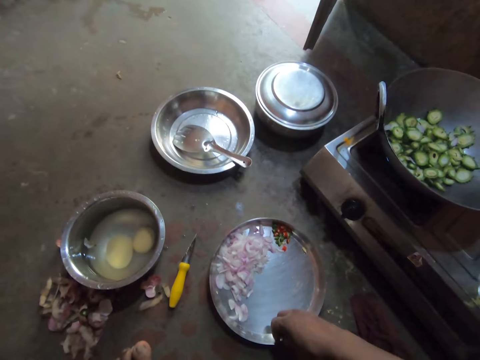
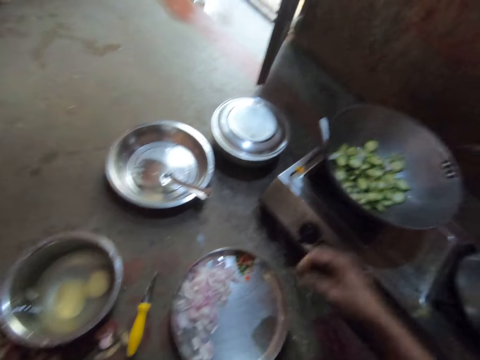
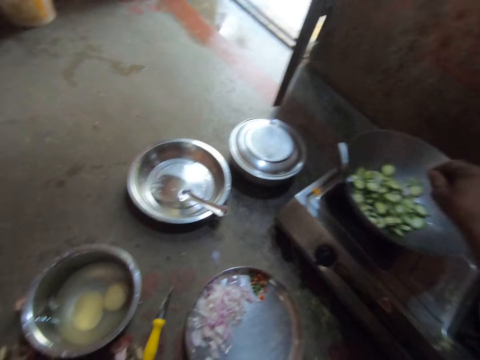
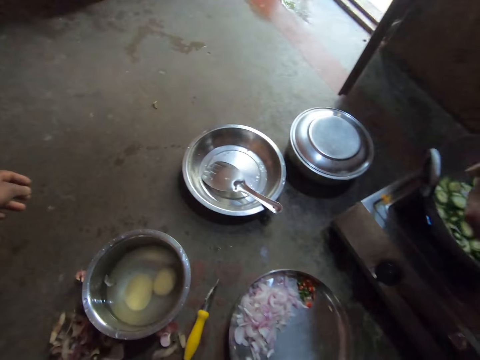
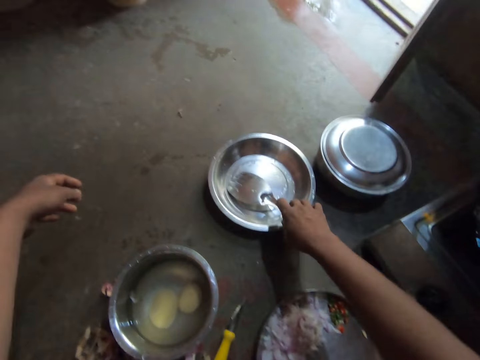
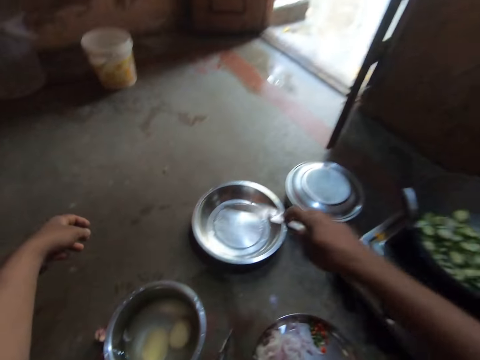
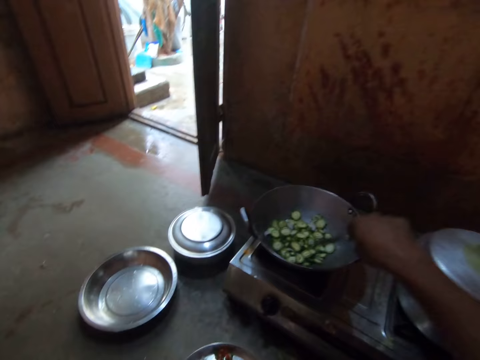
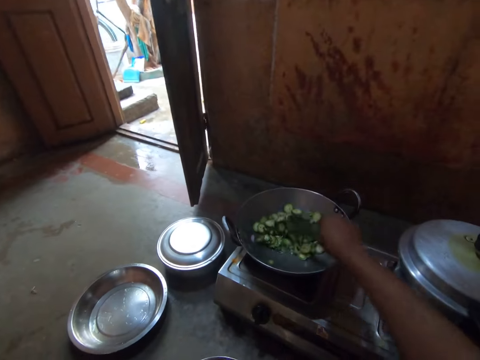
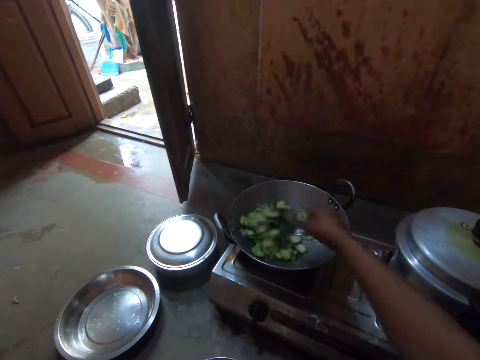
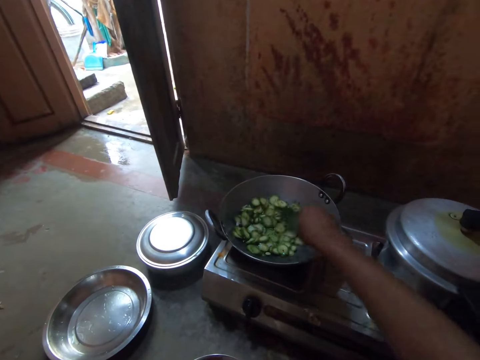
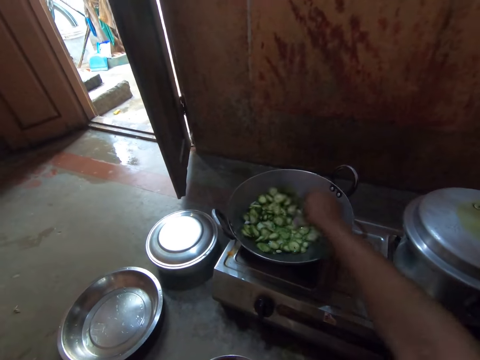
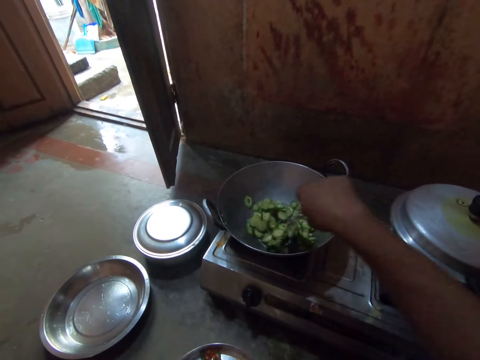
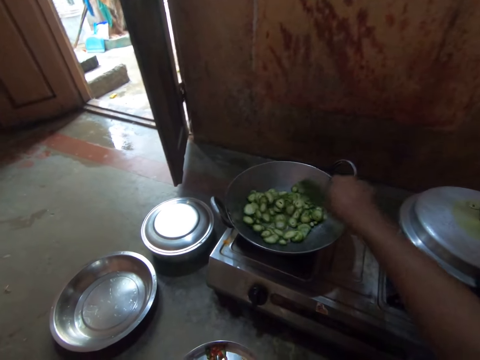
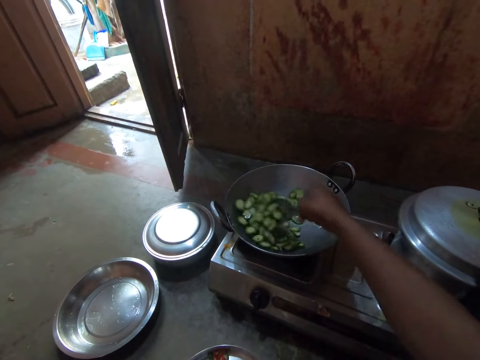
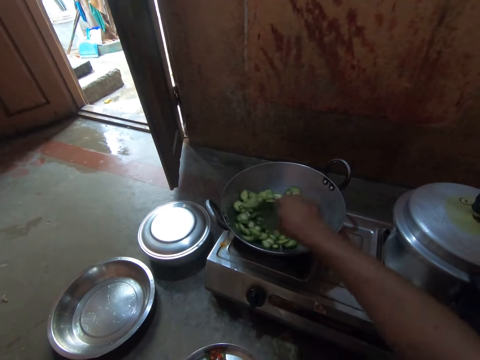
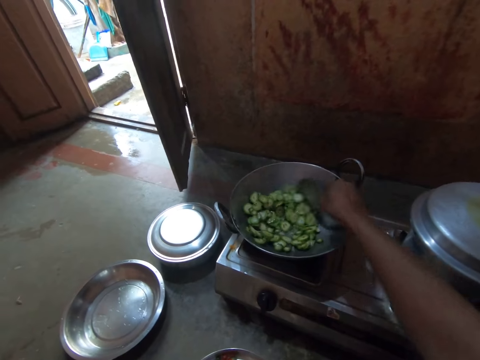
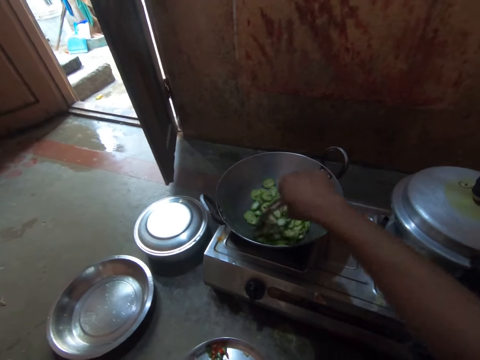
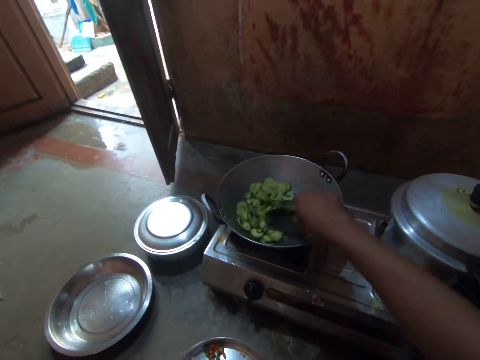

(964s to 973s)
The camera wearer picks up a chopped vegetable. They put the chopped vegetable in the deep frying pan. They pick up the steel flat cooking spoon. They stir the chopped vegetables in the deep frying pan.

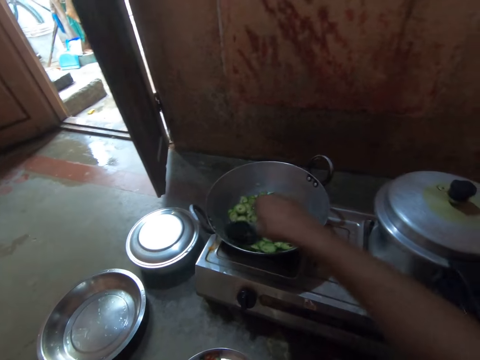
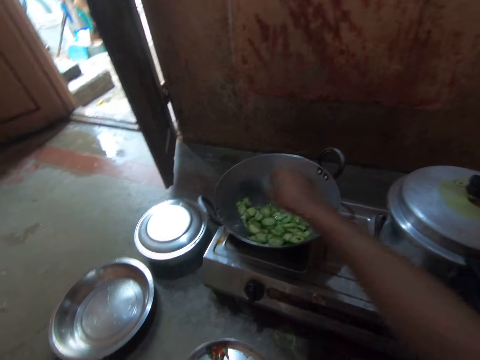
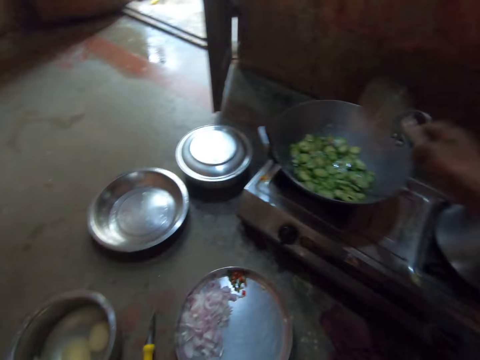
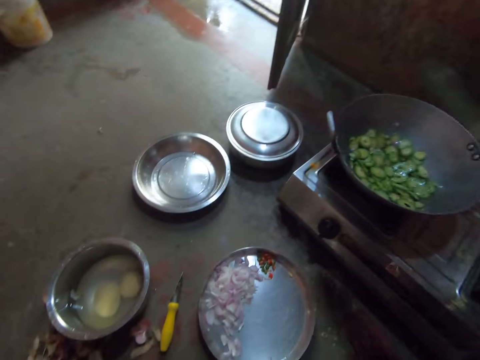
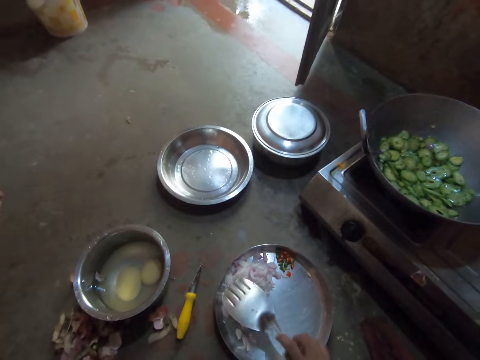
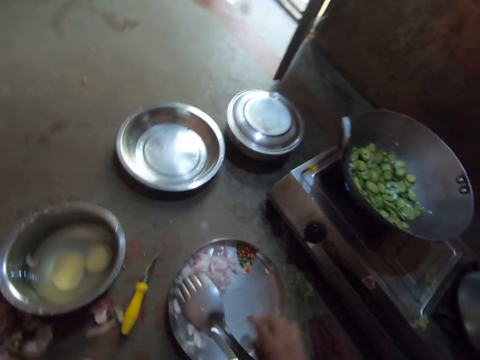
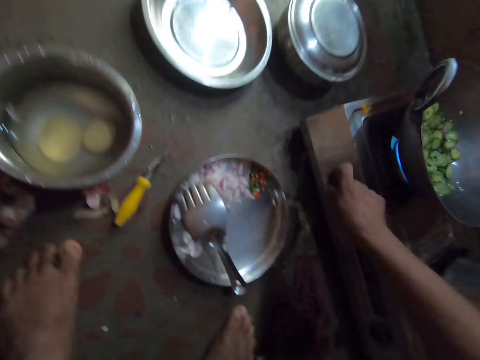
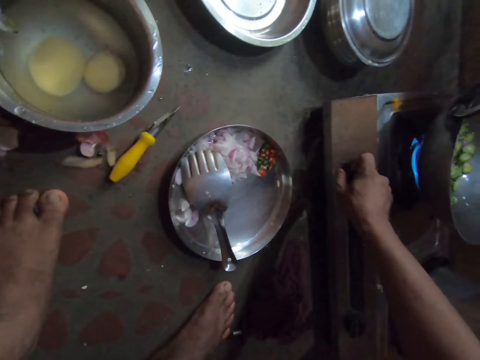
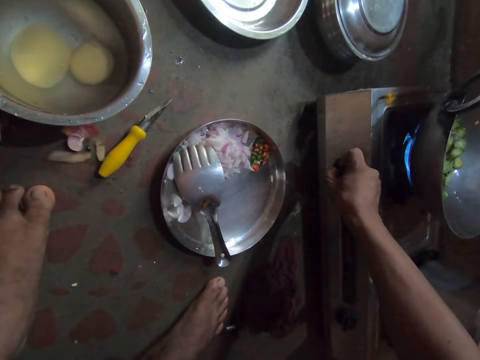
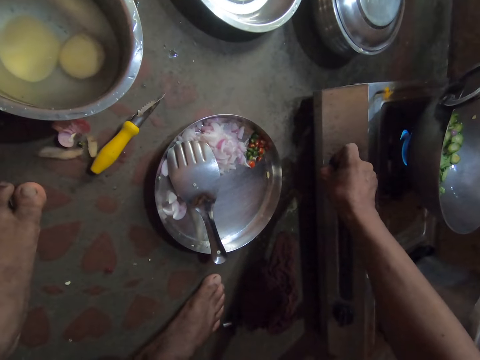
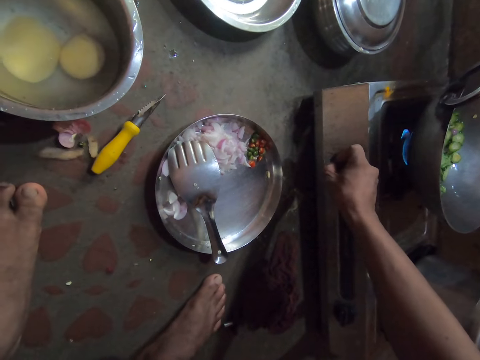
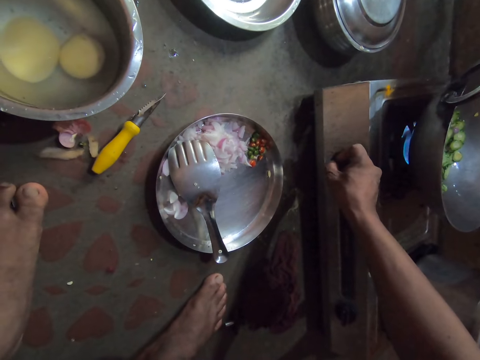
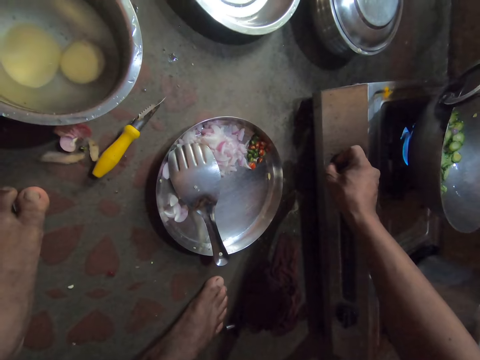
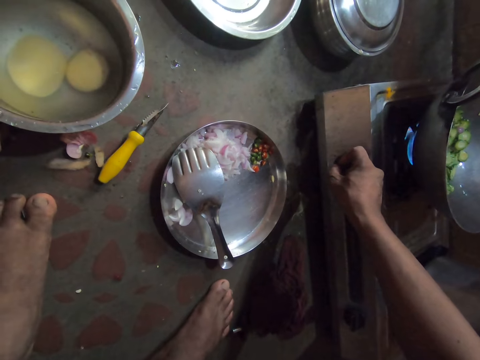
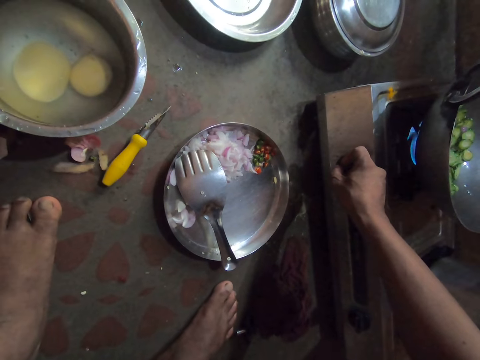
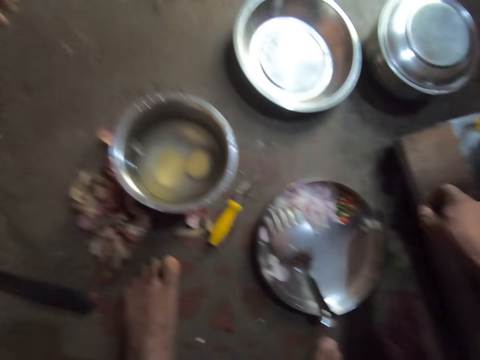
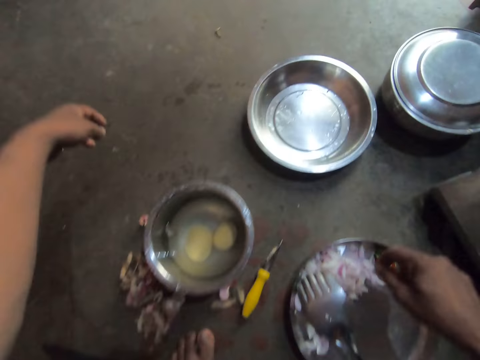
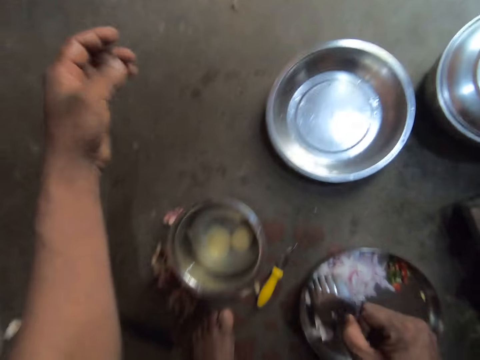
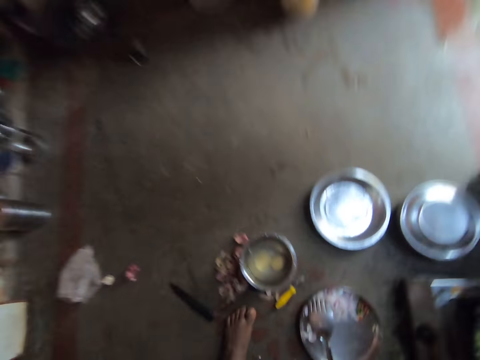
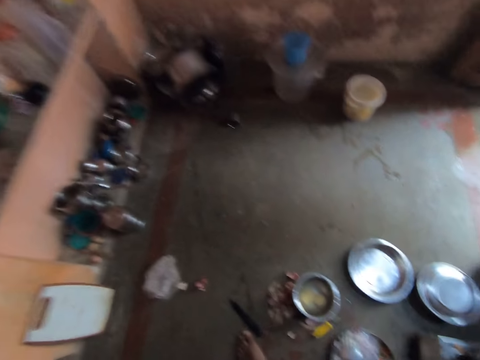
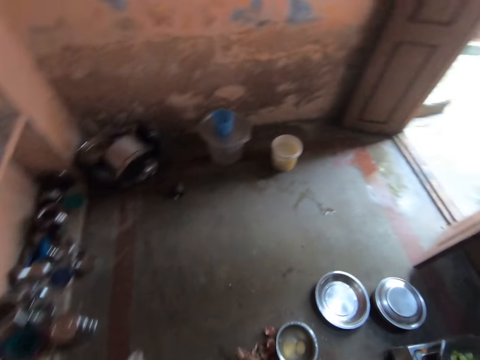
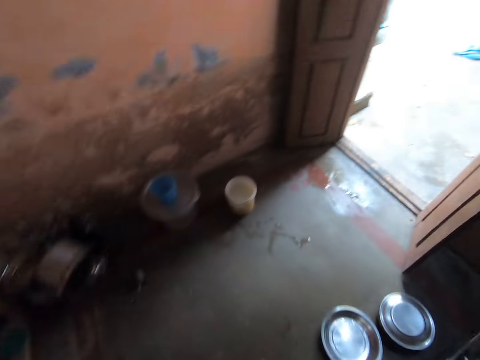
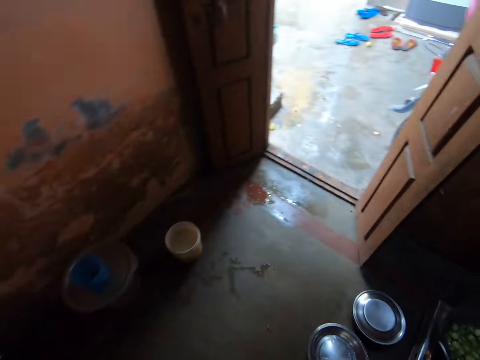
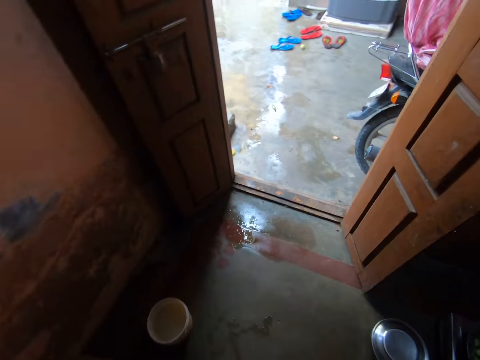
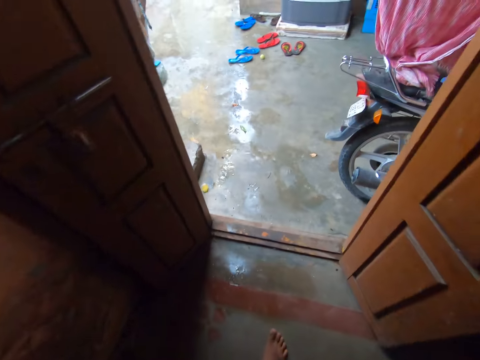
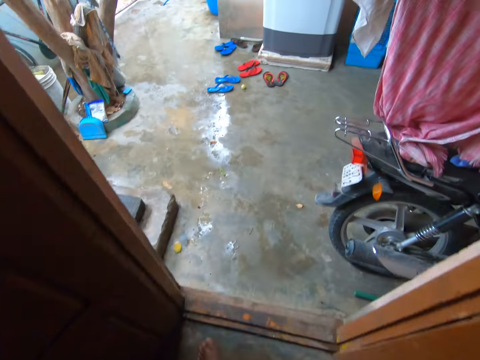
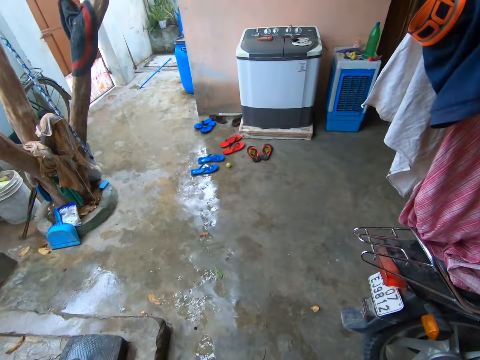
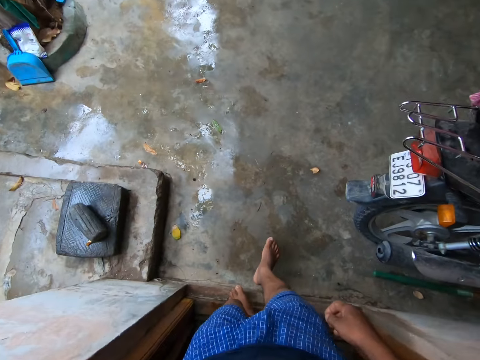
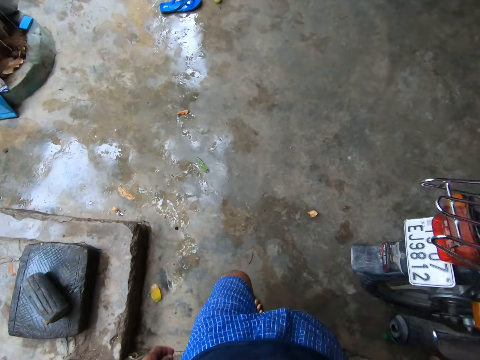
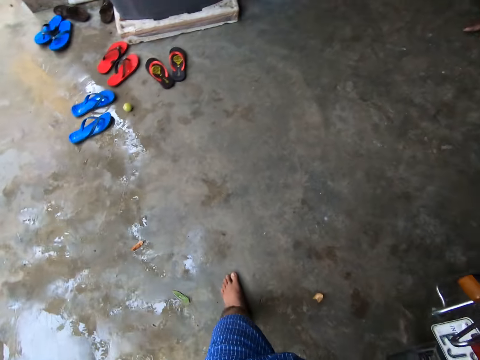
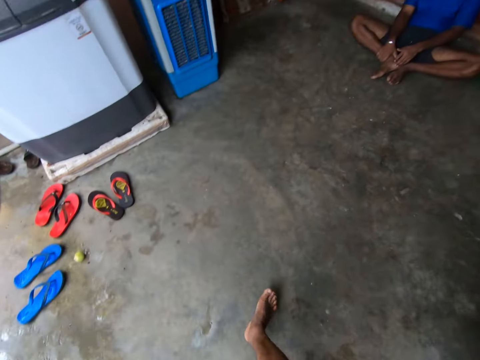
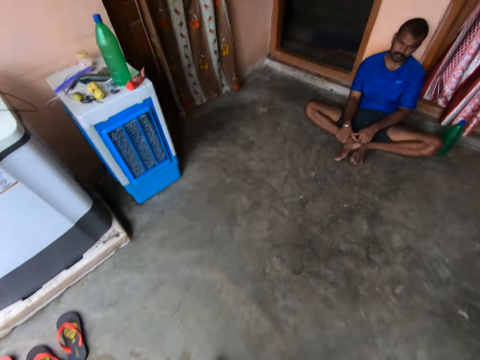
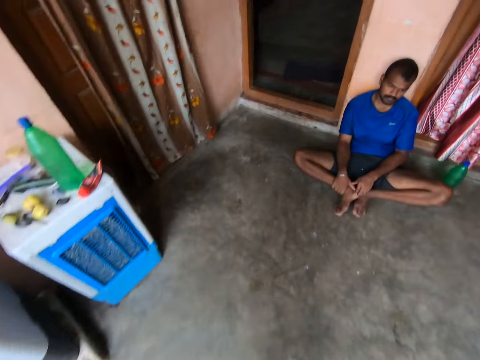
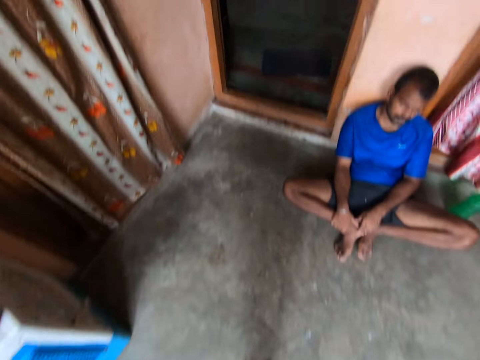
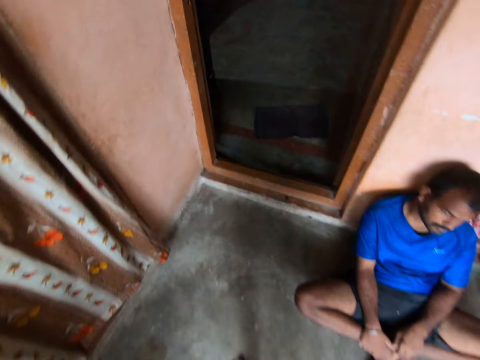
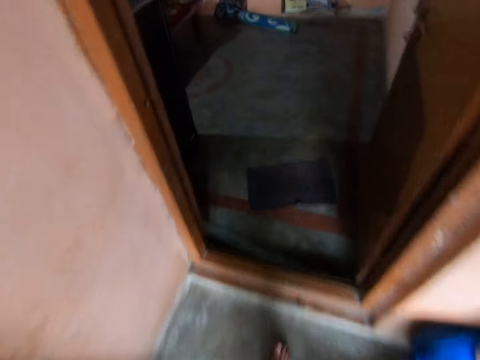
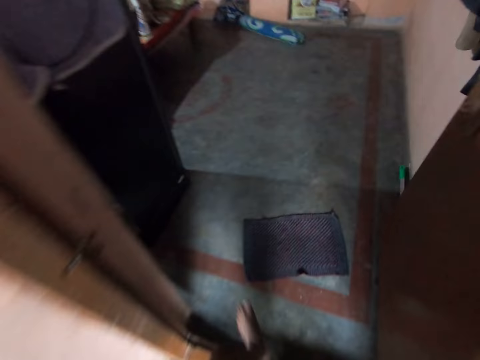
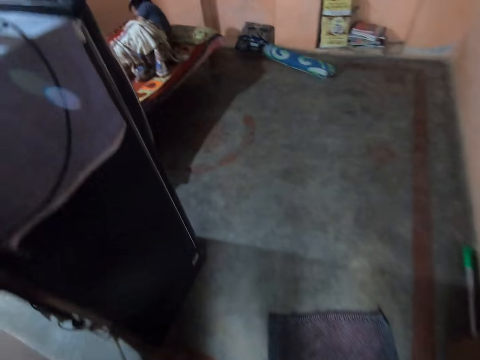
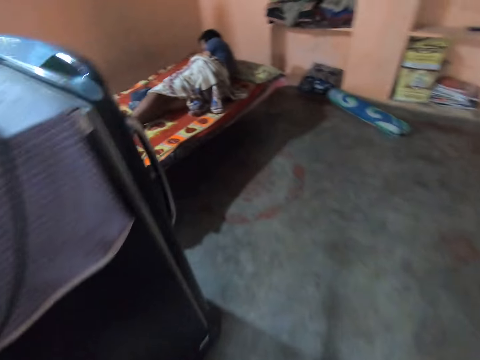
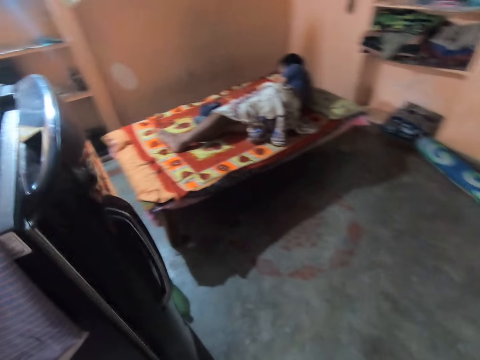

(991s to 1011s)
The camera wearer places the steel flat cooking spoon on the tray. They adjust the heat. They stand up. They walk outside. They enter a room.
